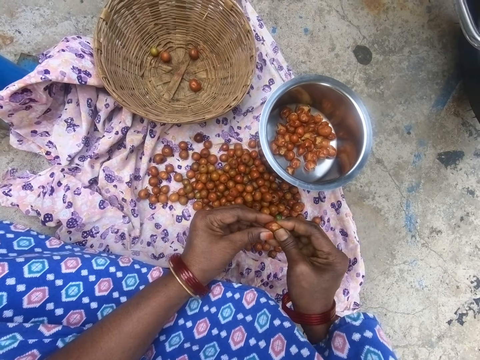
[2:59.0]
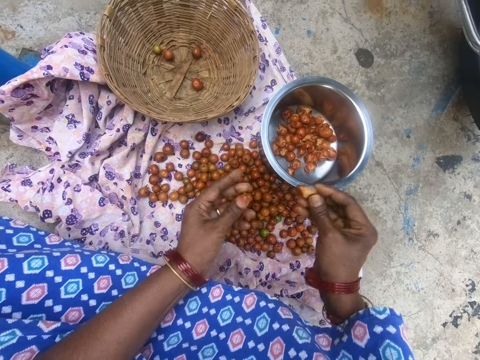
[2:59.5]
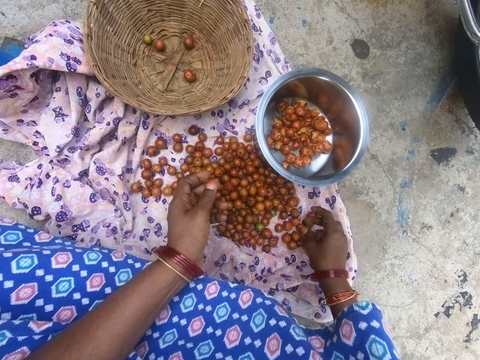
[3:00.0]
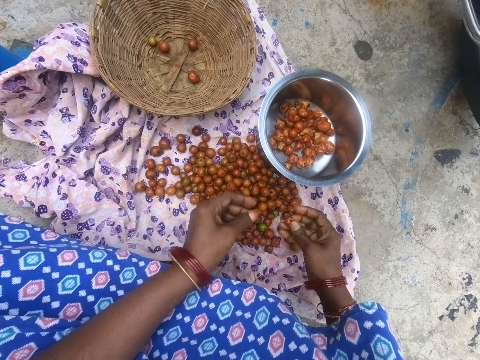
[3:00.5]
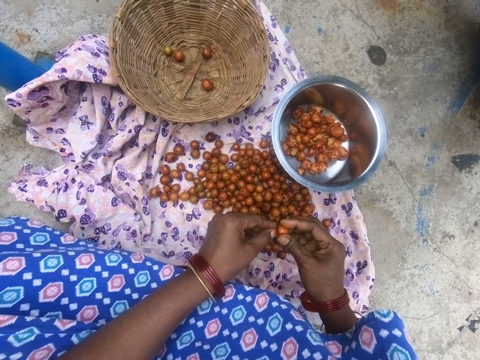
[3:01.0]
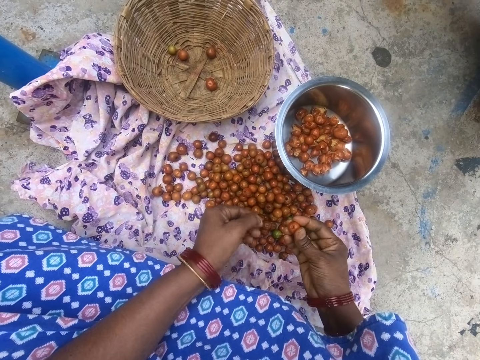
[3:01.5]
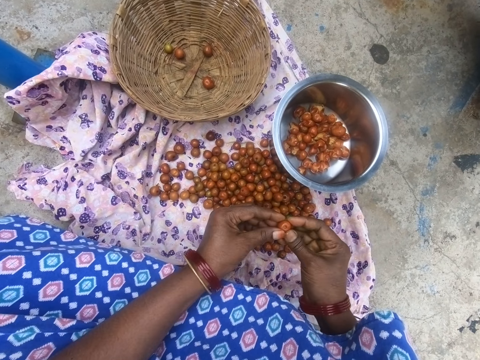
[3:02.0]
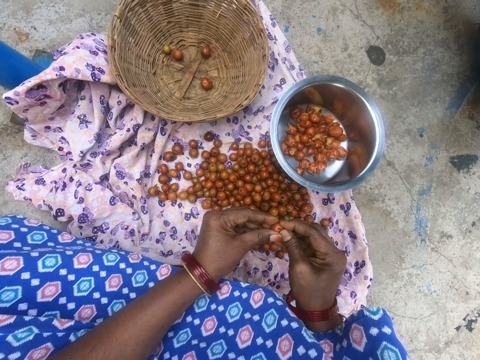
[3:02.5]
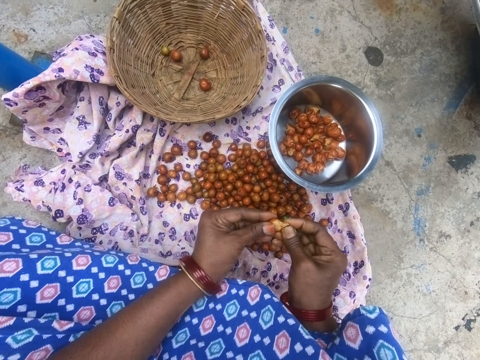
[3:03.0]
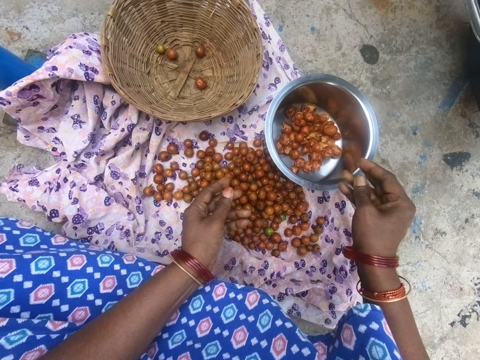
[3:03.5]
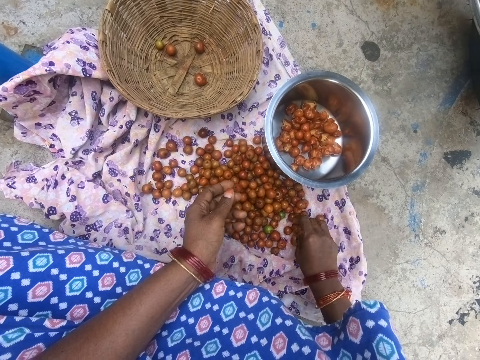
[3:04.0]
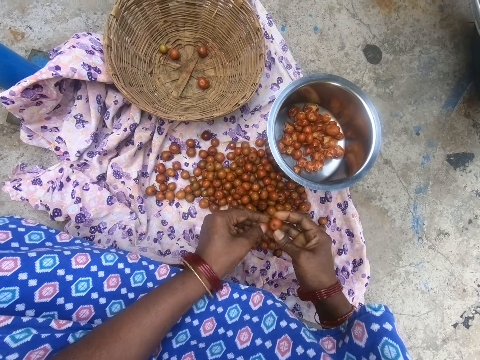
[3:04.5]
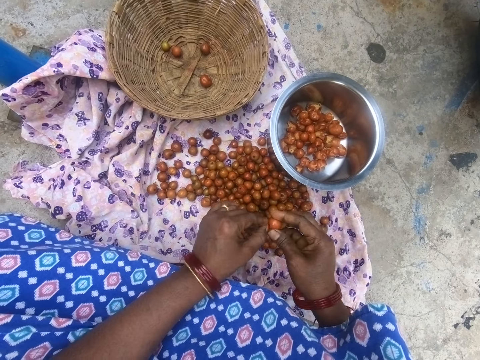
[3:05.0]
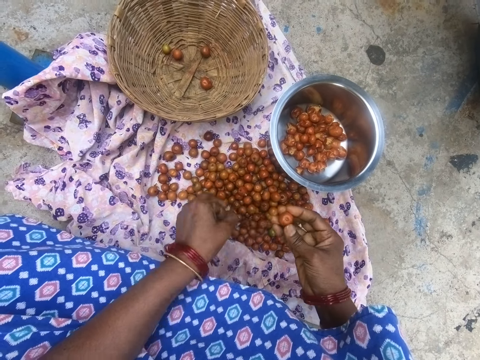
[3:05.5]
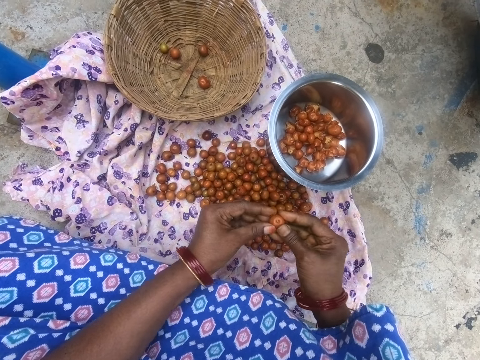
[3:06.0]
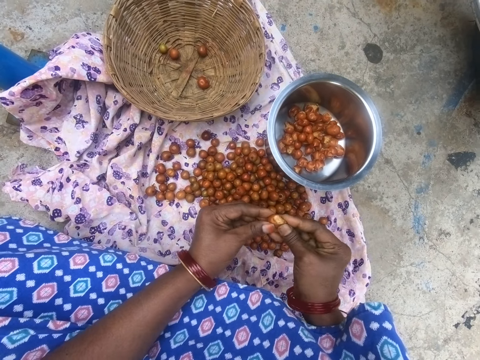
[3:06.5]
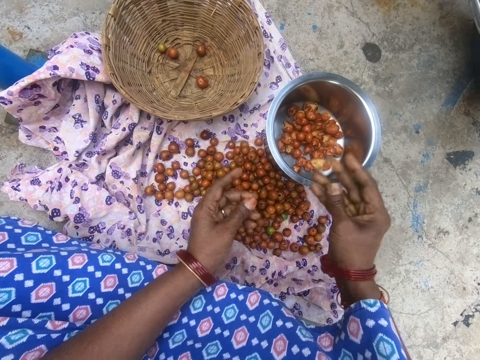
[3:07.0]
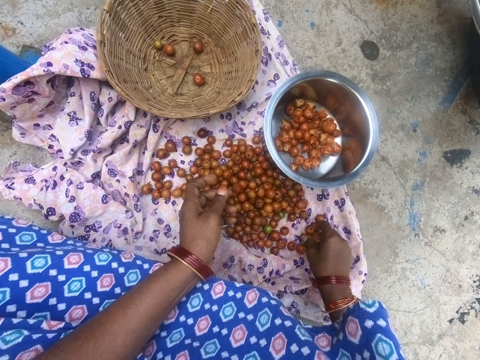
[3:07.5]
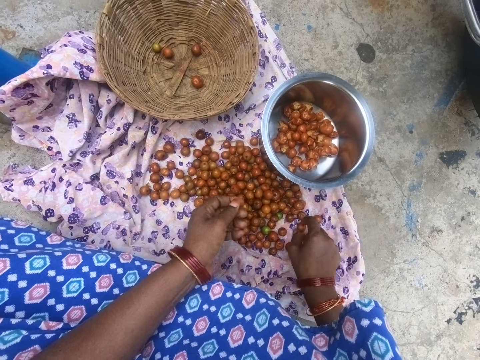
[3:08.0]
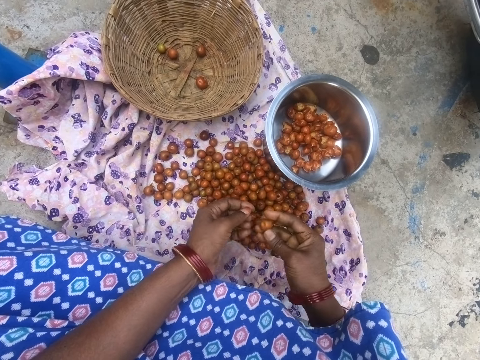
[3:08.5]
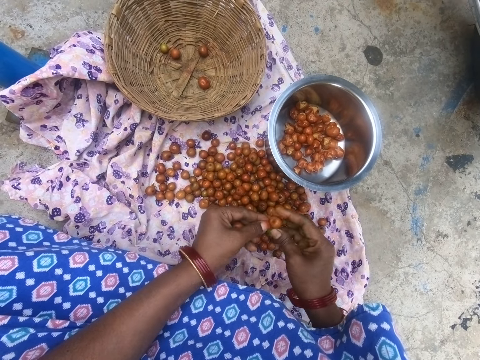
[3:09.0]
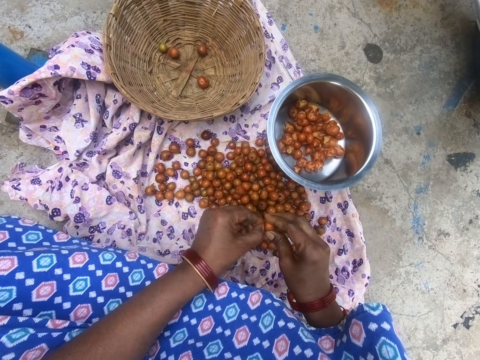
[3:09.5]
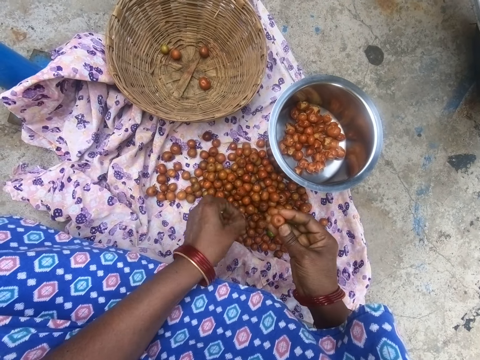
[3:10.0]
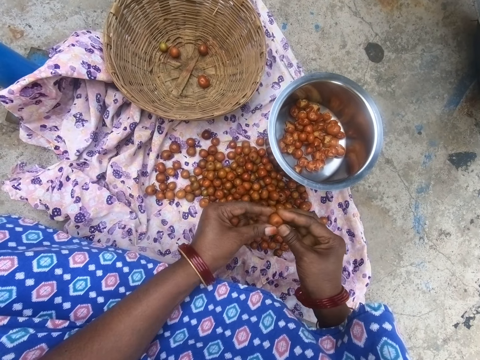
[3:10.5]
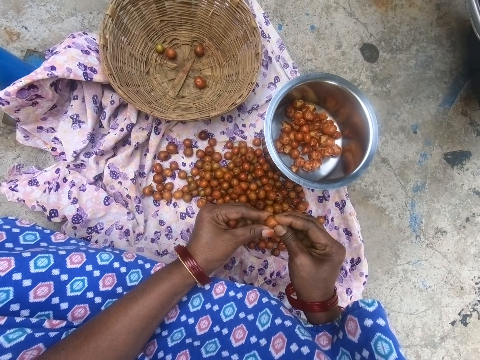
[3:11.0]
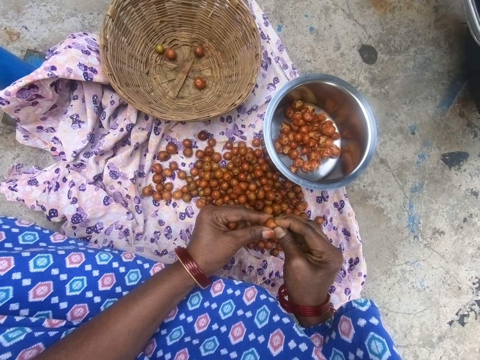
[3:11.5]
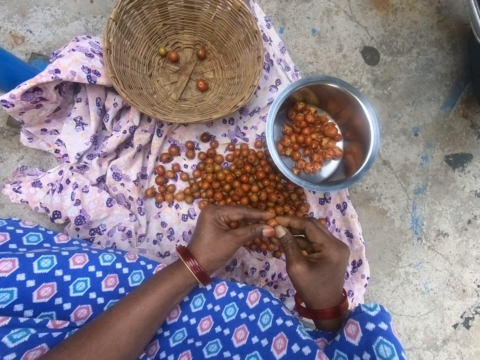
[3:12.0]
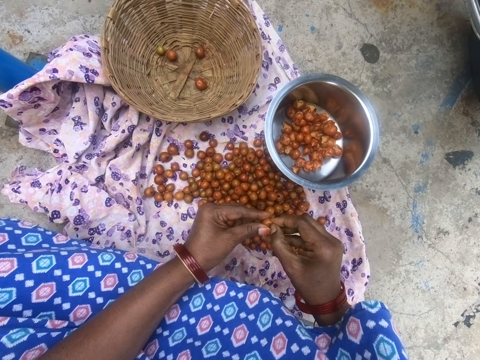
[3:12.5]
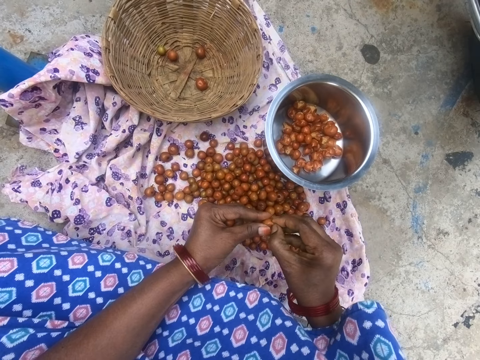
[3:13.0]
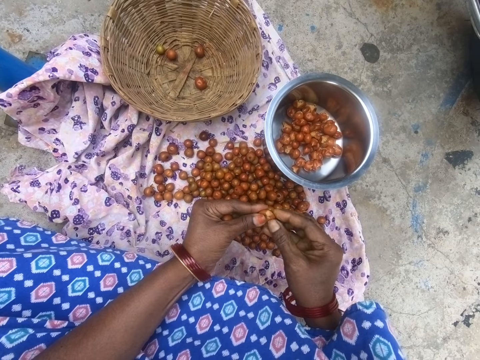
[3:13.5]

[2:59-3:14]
The camera wearer cuts something. They open a longan. They drop the longan in the cooking pot. They remove the cuticle. They pick up a longan. They cut something. They open the longan. They drop the longan in the cooking pot. They pick up a longan. They remove the cuticle. They cut something. They open the longan. They drop the longan in the cooking pot. They remove the cuticle. They pick up a longan. They cut something. They open the longan.

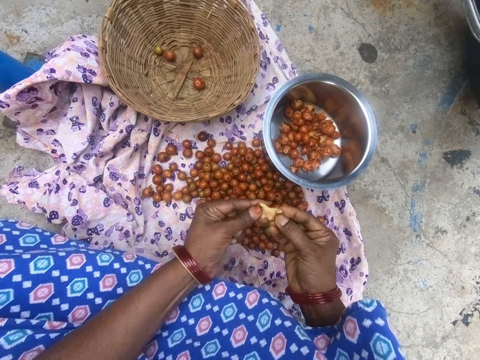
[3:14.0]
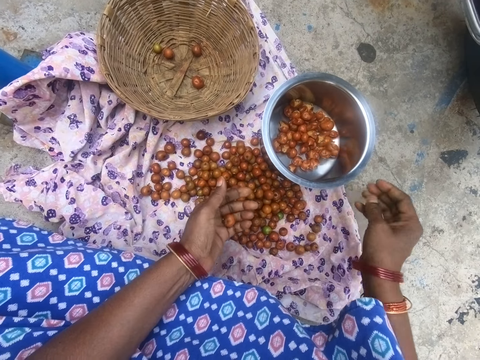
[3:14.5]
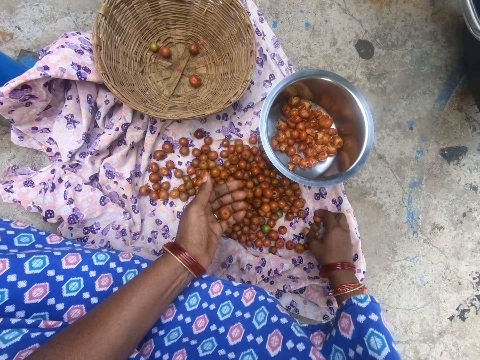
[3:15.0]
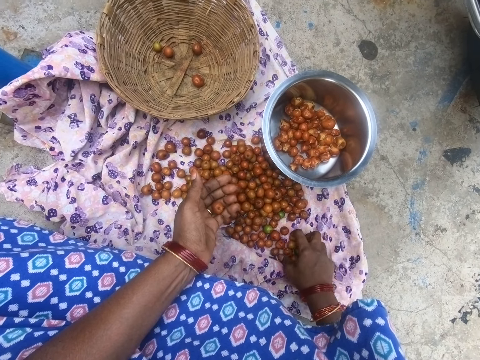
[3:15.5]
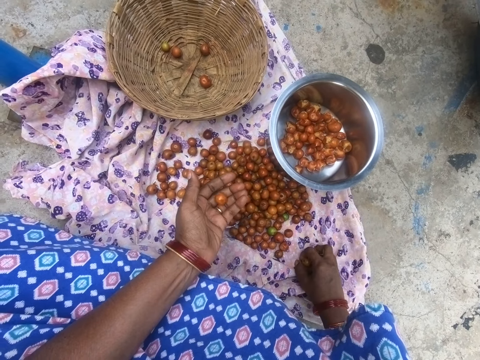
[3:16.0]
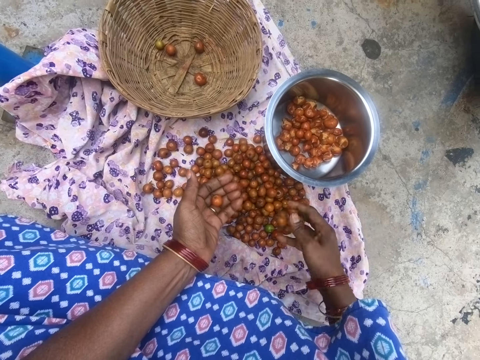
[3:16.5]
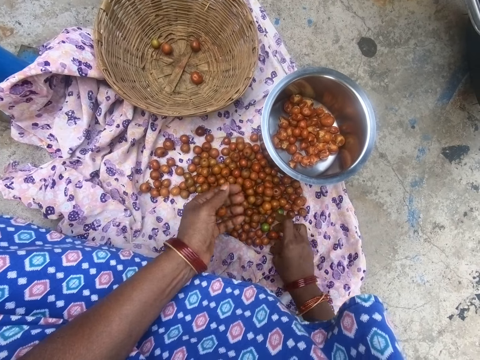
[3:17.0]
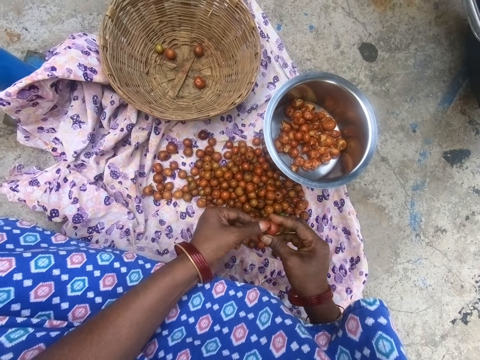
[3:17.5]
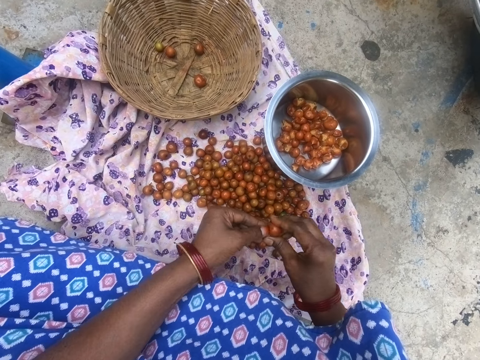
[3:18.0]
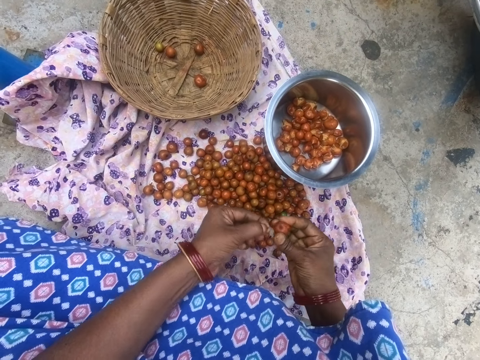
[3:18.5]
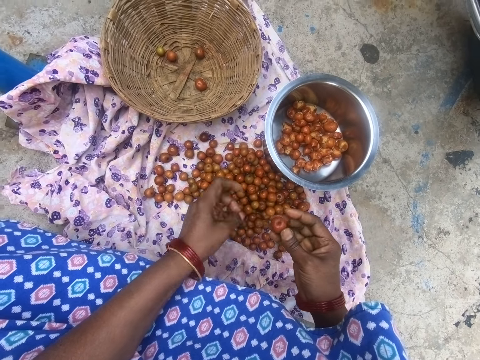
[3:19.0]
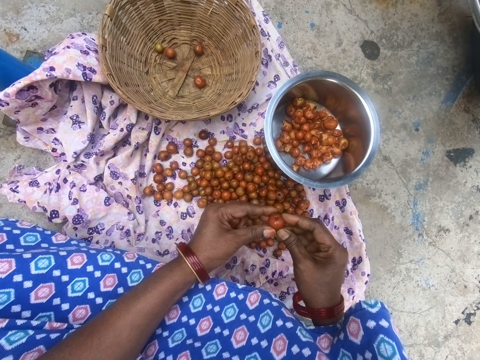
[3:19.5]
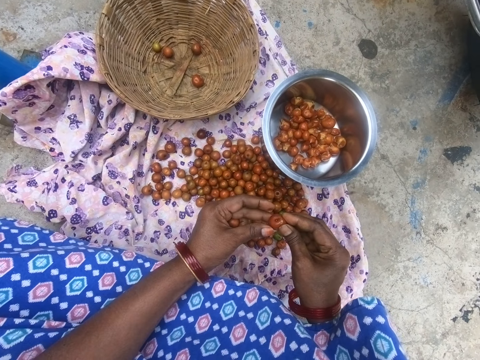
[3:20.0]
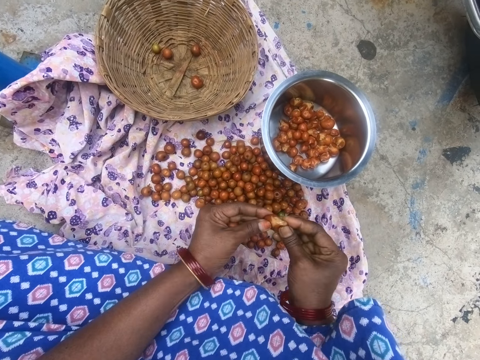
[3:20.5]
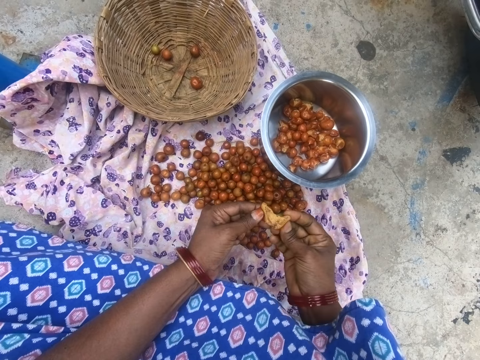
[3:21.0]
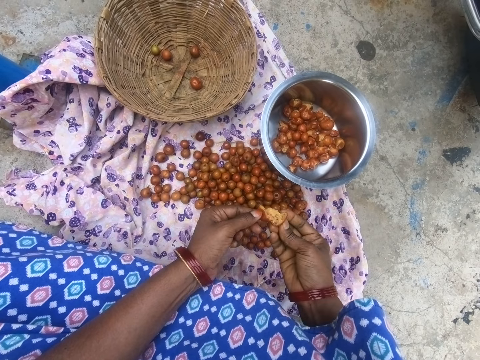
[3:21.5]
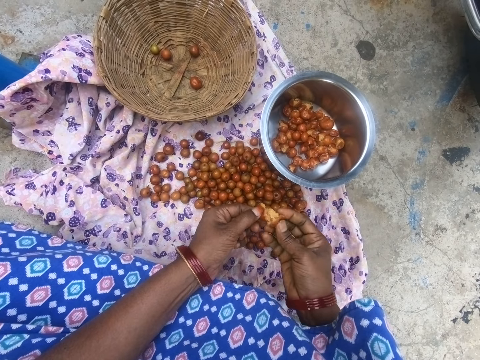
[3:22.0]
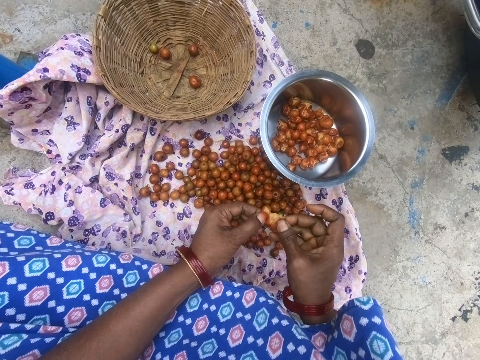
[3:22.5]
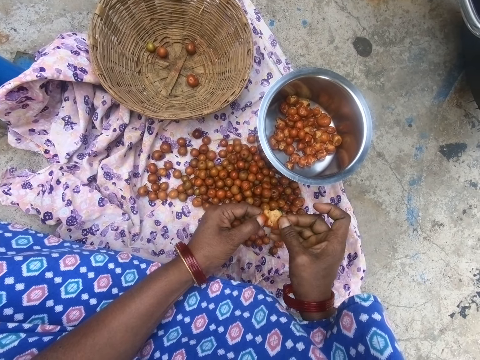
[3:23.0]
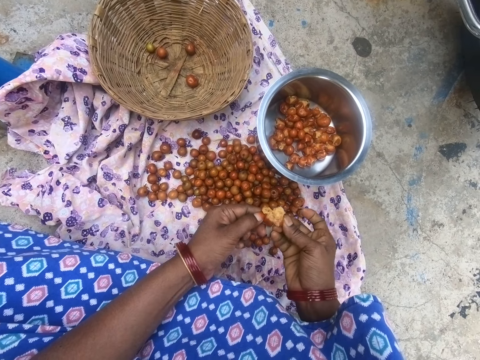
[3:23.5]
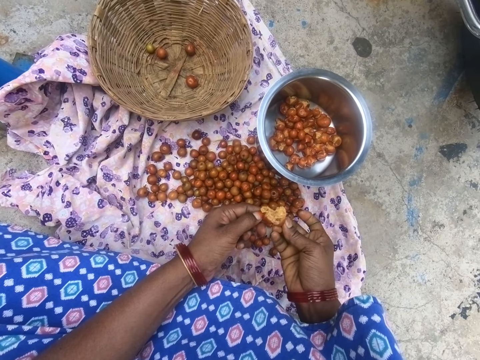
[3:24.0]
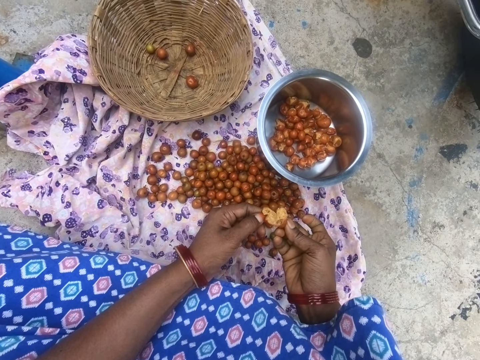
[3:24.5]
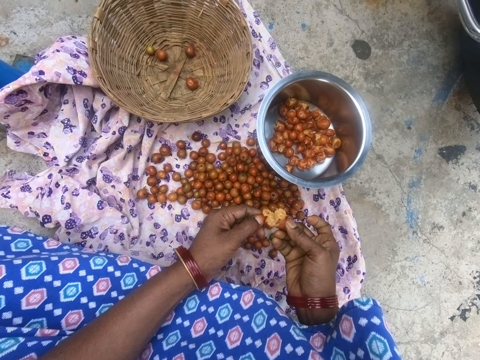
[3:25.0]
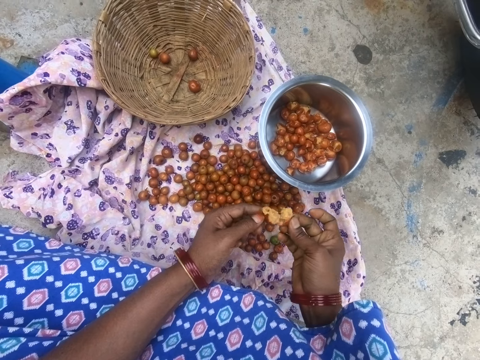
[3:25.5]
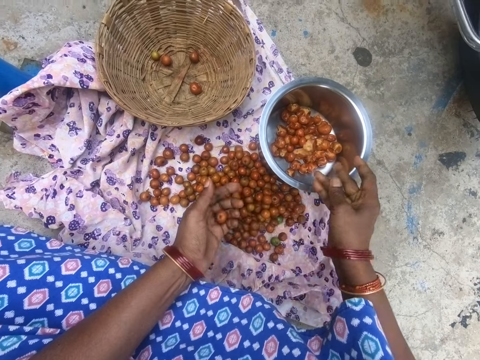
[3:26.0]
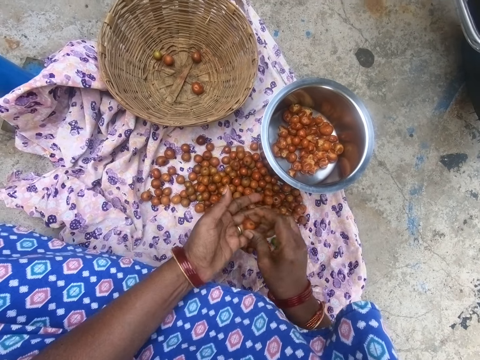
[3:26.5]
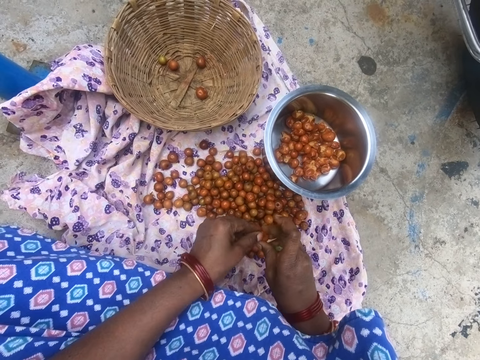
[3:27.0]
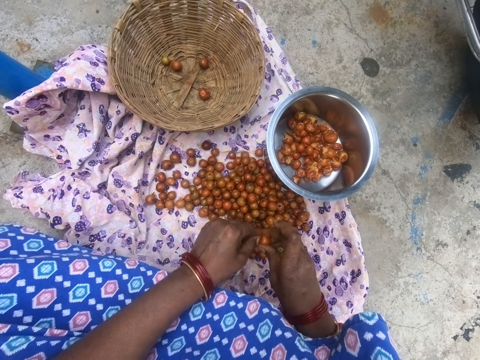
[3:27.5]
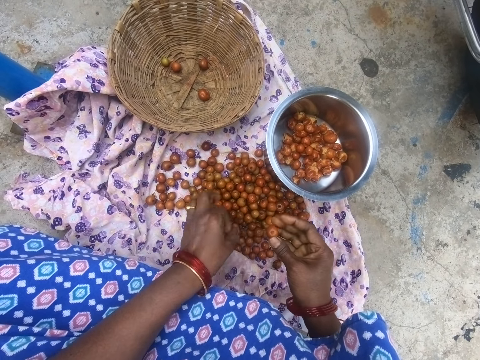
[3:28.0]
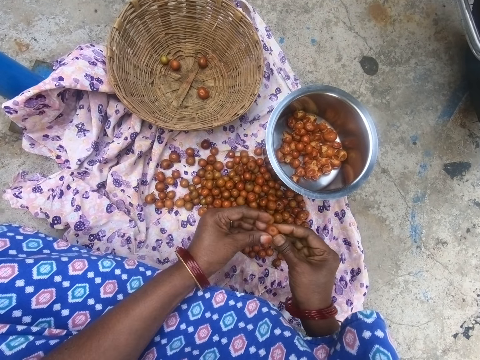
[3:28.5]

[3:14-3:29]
The camera wearer drops a longan in the cooking pot. They remove the cuticle. They pick up a longan. They cut something. They open the longan. They drop the longan in the cooking pot. They pick up a longan. They remove the cuticle.
